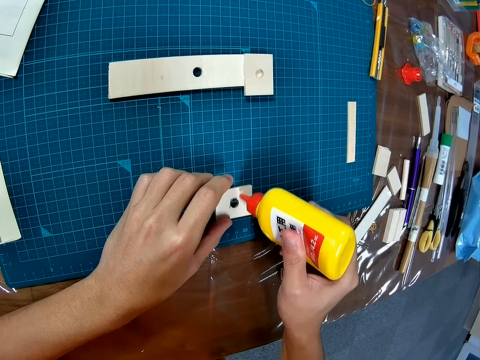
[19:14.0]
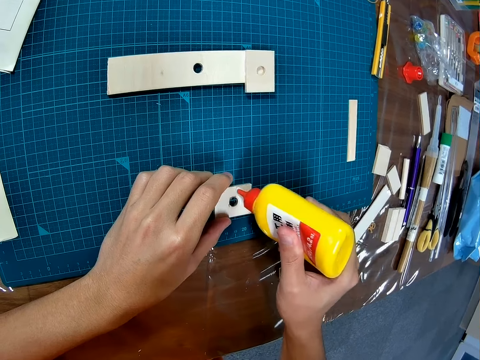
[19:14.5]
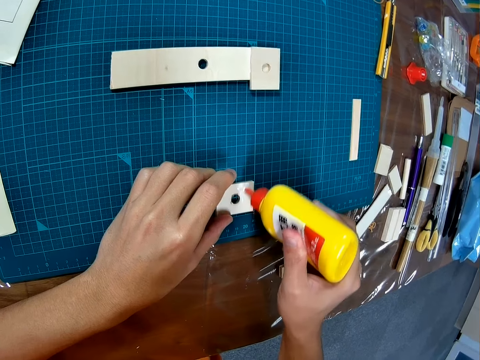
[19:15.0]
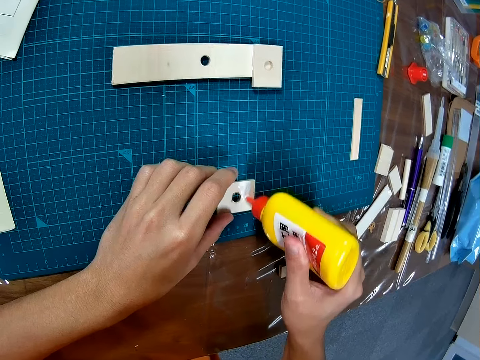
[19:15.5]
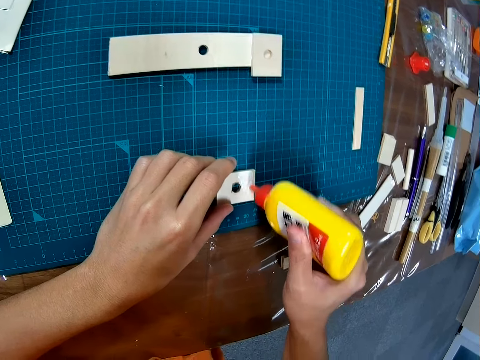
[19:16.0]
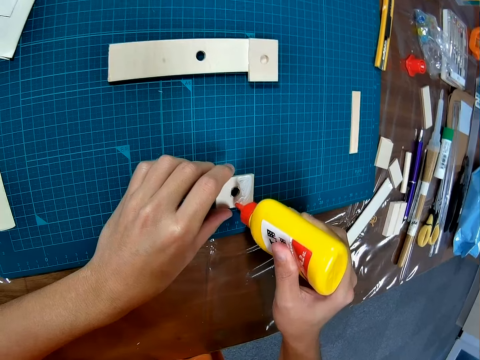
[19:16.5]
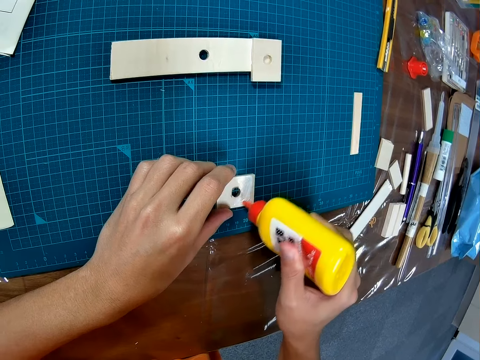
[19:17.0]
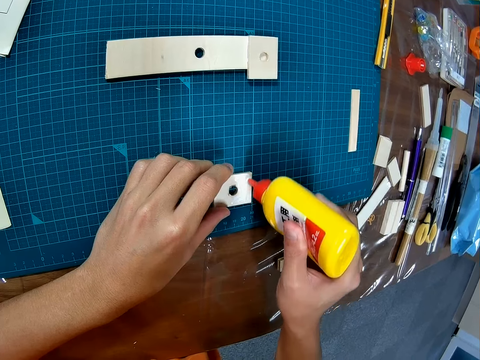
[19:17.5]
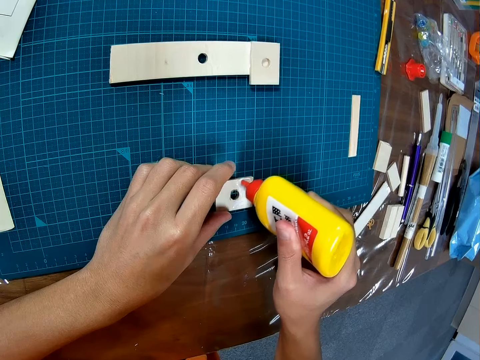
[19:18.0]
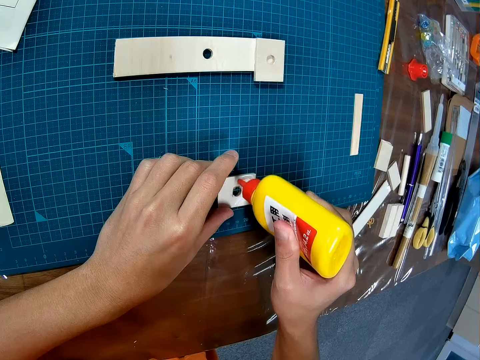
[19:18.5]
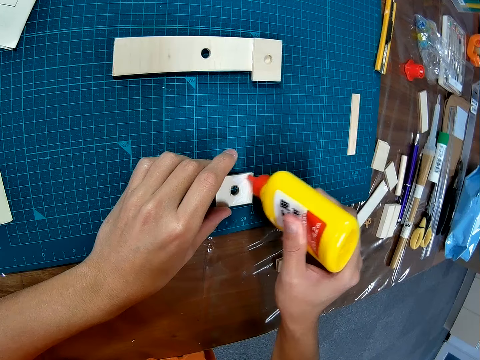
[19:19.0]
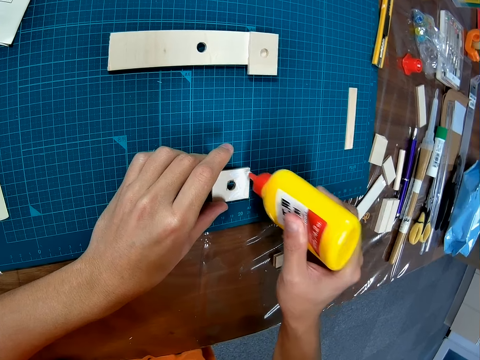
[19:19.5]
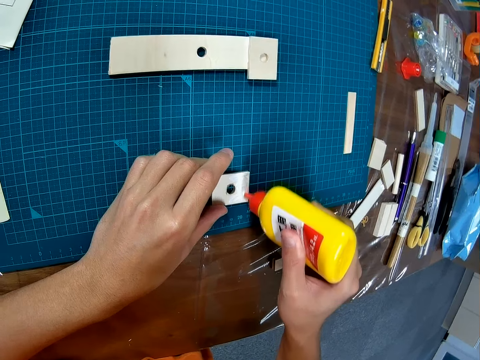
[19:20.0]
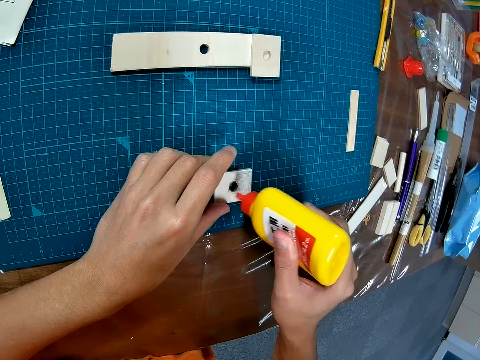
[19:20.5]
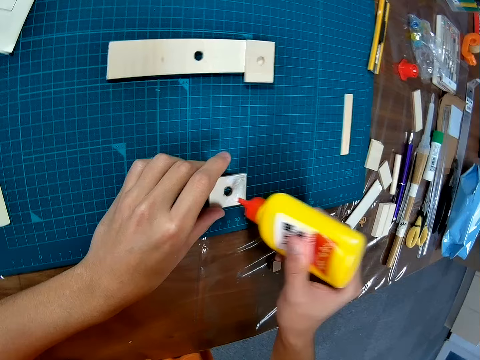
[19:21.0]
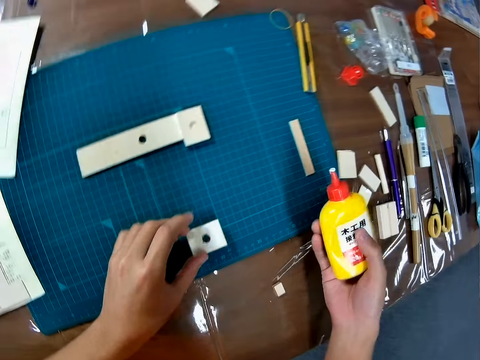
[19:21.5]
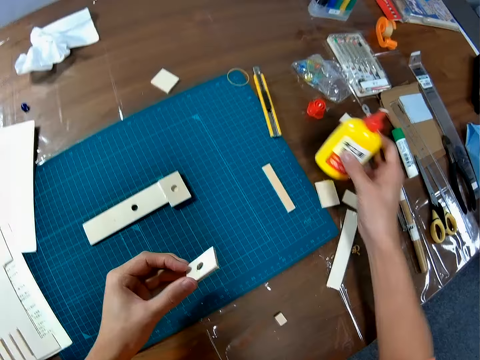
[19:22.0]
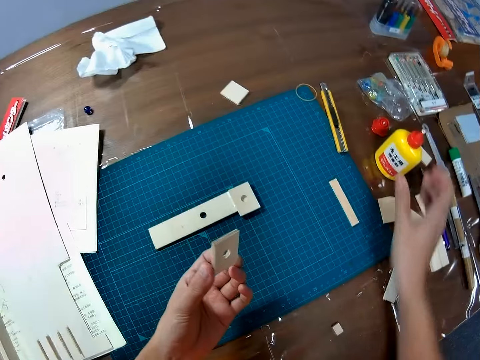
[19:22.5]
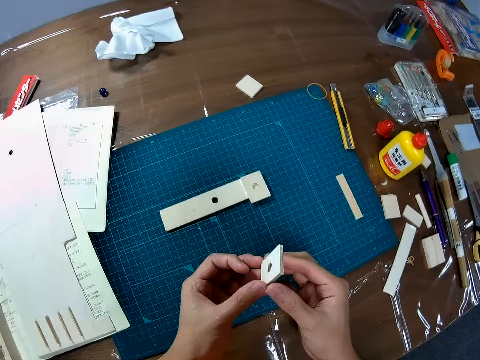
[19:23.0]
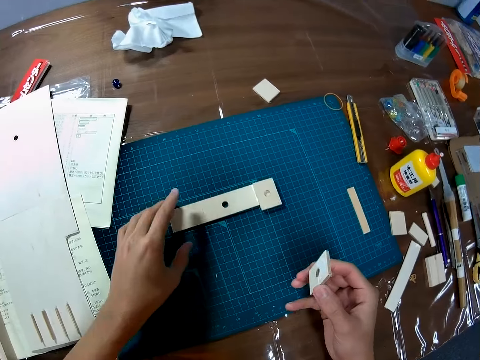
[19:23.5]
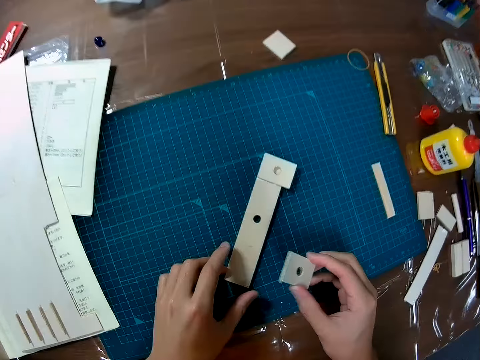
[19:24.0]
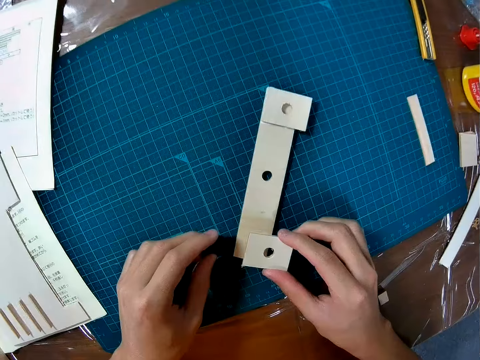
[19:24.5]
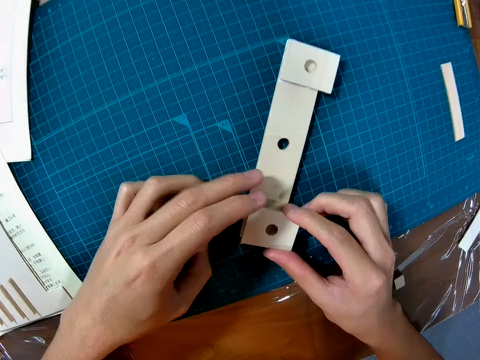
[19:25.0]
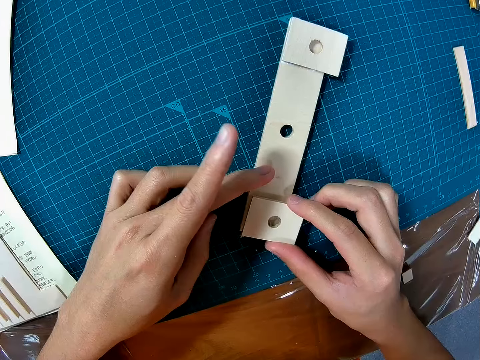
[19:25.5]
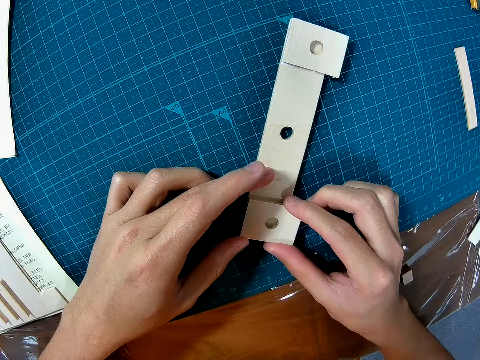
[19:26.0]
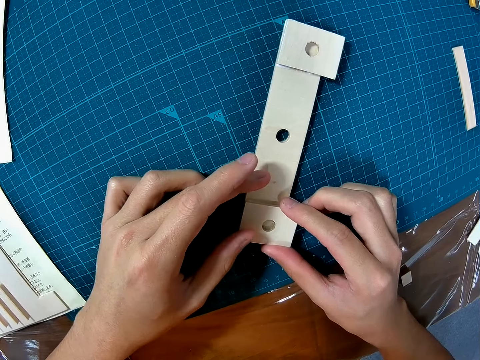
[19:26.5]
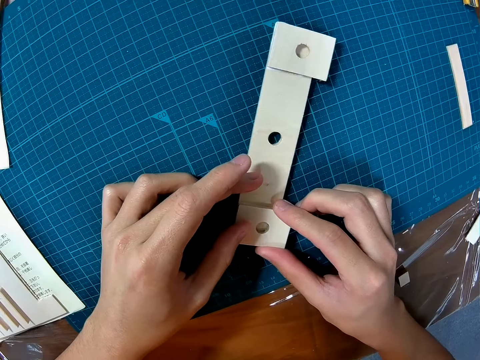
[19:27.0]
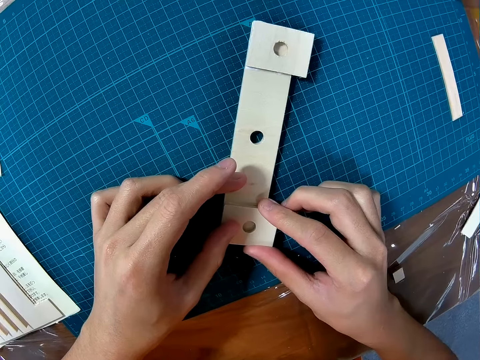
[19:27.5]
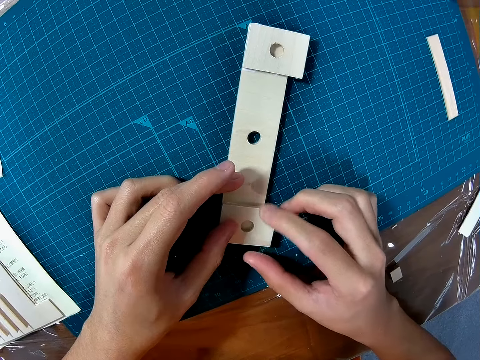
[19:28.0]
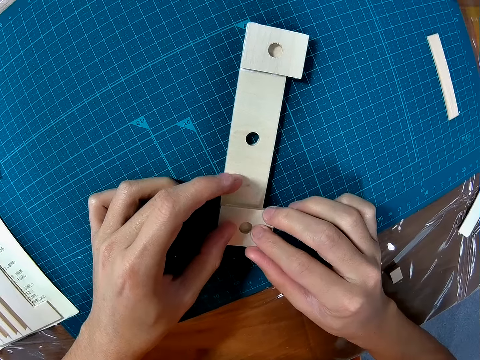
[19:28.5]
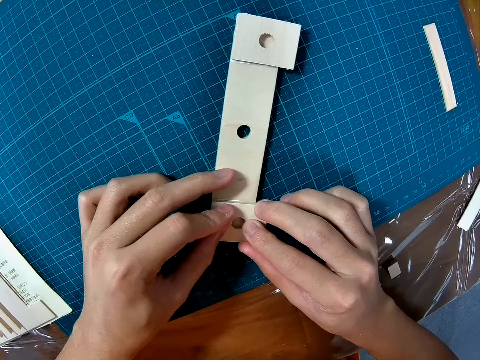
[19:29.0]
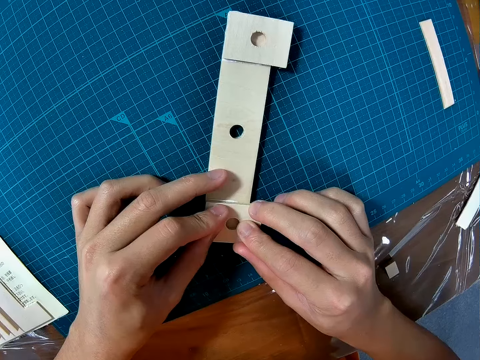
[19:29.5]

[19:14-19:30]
The camera wearer picks the wooden piece from the table. They drop the glue container on the table. They hold the pieces of the board with both hands. They stick the pieces of the board. They move the joined wooden pieces on the table. They place the wooden piece on the joined wooden pieces on the table.

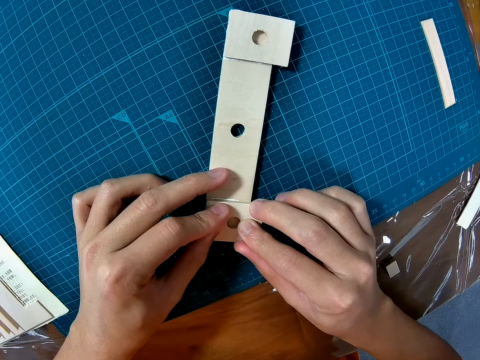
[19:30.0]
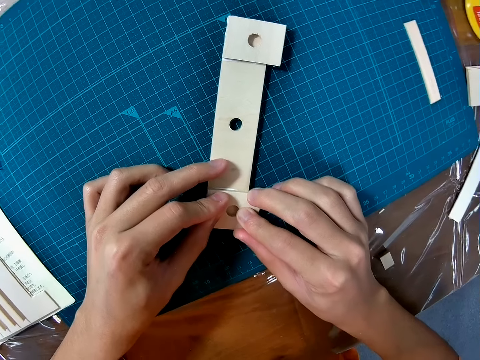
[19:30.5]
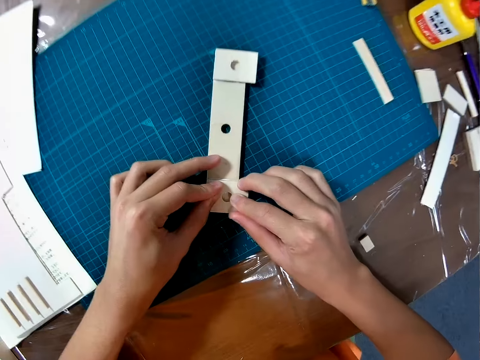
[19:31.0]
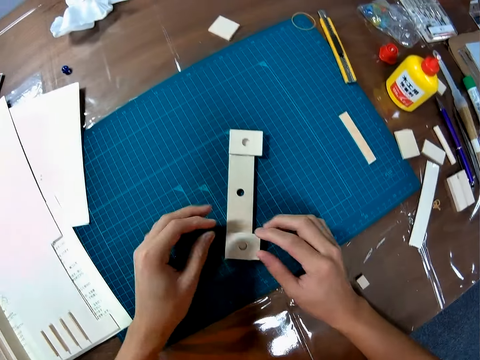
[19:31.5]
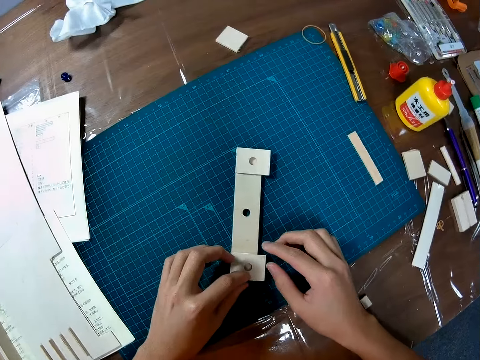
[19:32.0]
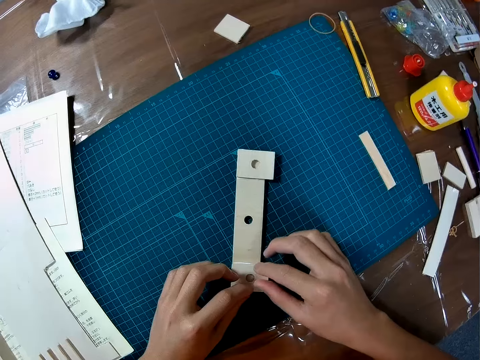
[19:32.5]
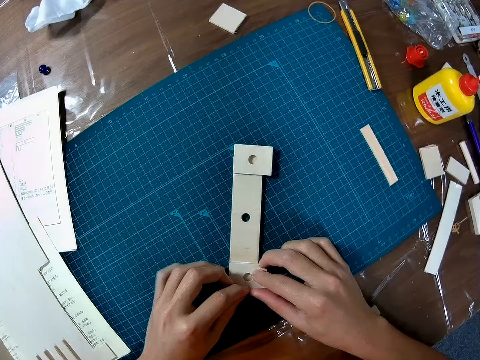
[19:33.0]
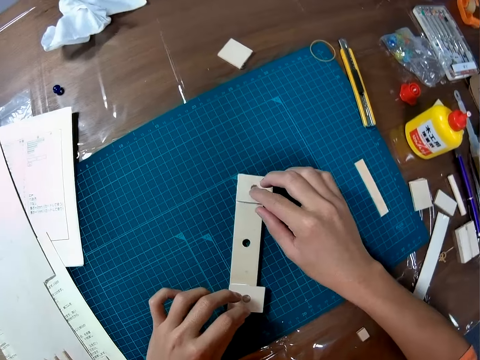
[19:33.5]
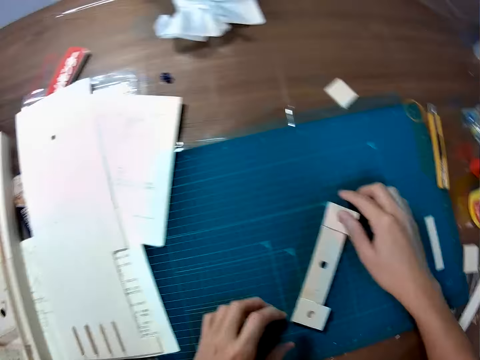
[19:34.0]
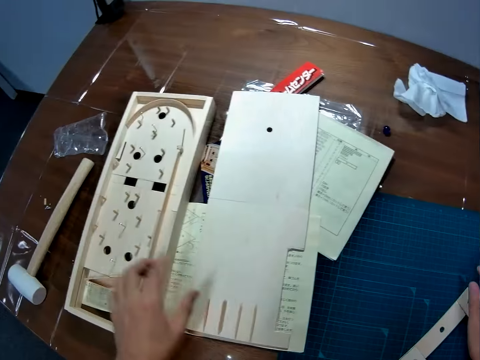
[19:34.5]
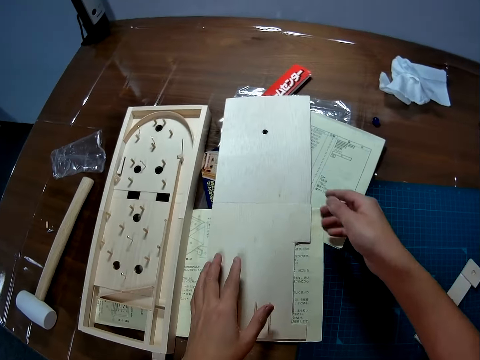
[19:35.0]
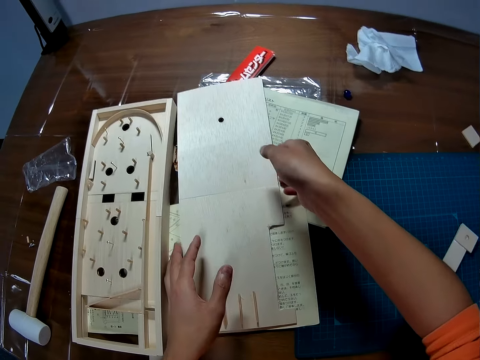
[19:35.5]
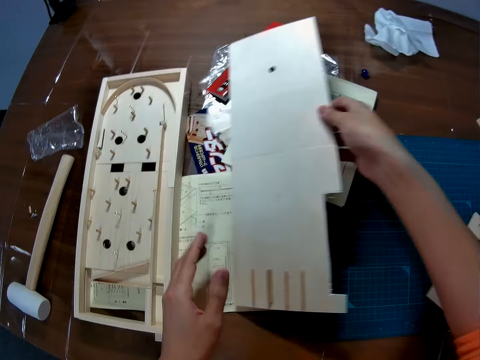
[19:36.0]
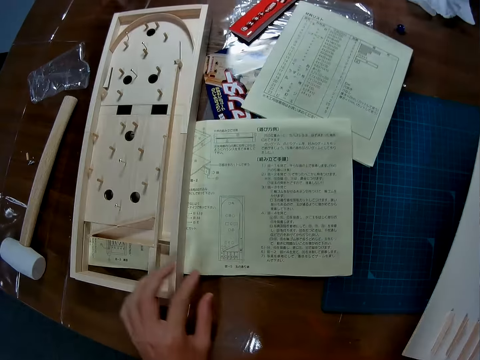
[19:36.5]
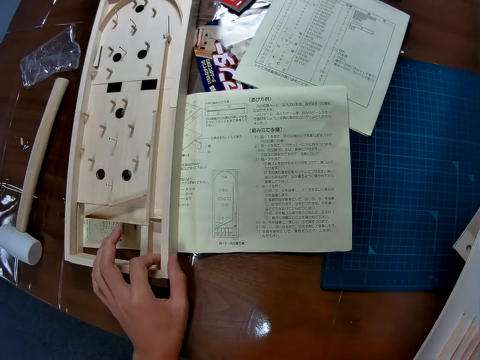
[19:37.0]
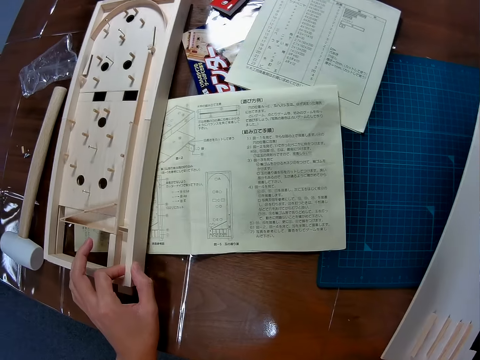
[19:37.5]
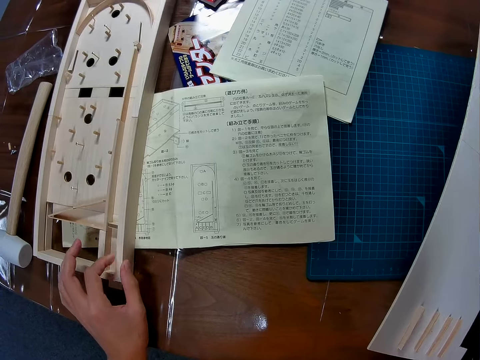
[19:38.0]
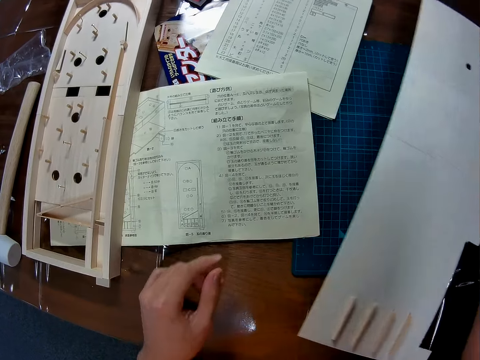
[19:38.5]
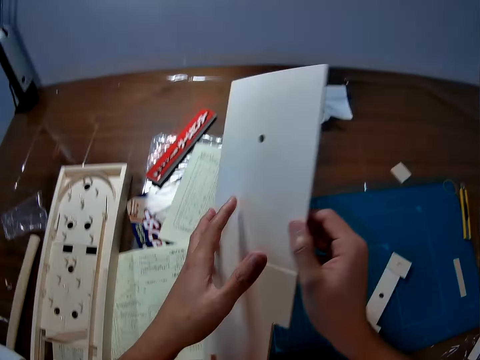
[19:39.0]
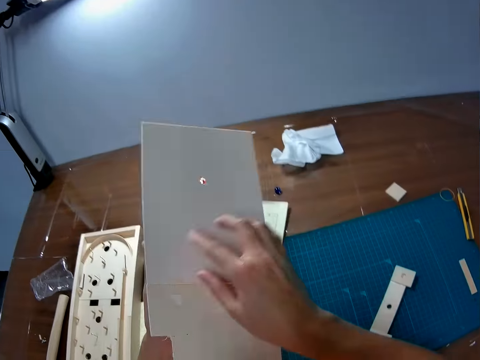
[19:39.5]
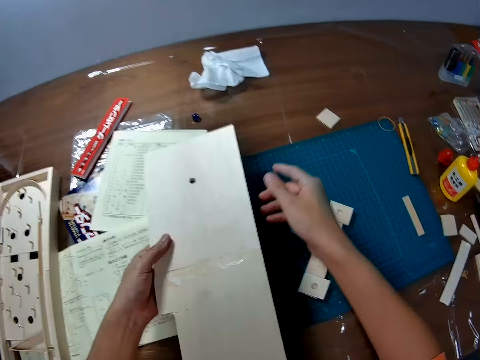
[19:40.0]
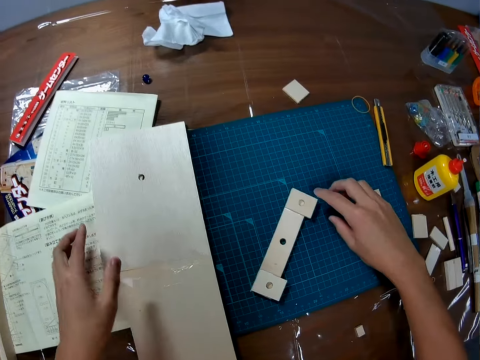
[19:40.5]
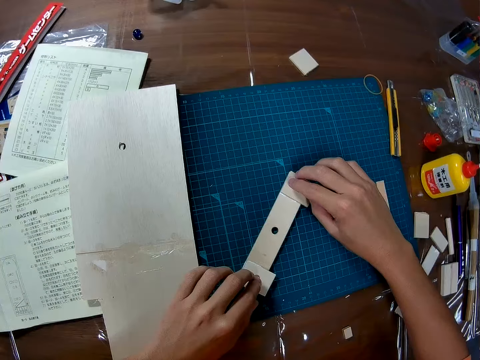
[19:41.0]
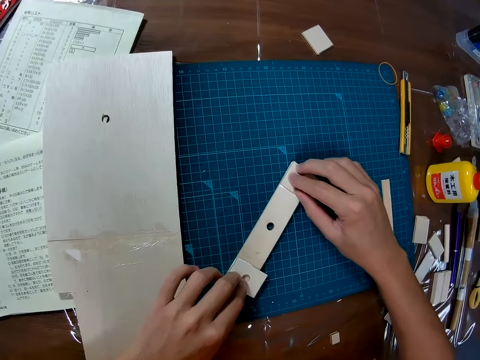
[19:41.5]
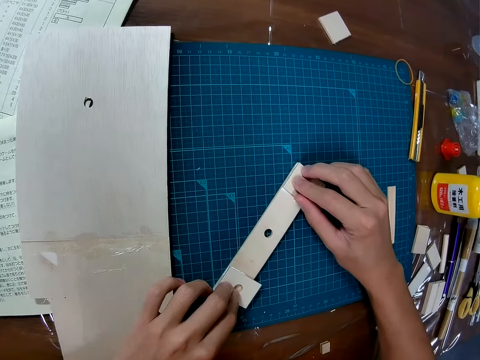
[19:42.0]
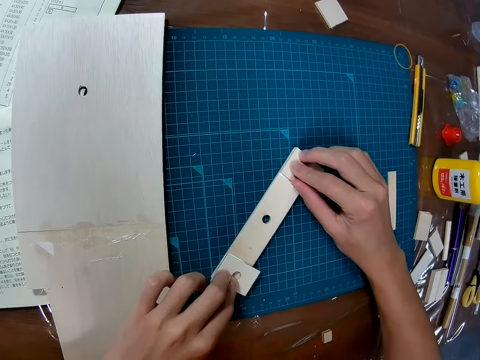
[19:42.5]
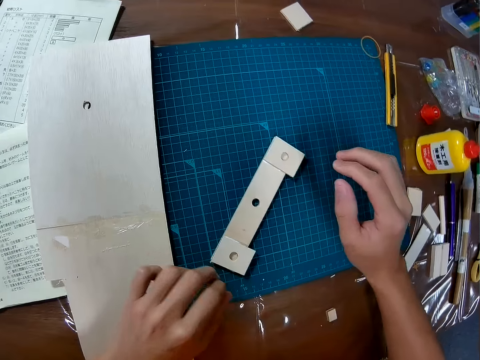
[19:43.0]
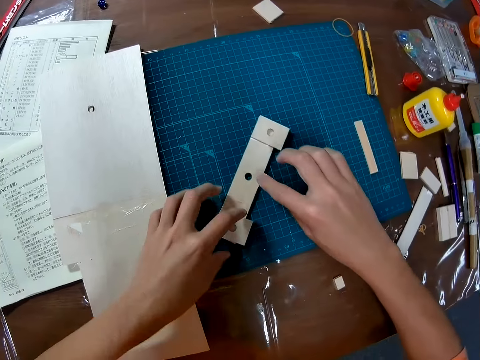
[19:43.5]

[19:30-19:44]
The camera wearer picks a wooden base or board of the game on the manual booklet from the table. They adjust the play field of the game on the manual booklet. They flip the board. They drop the wooden base of the game on the table. They fix the pieces of the board. They check the joined wooden piece on the table.
